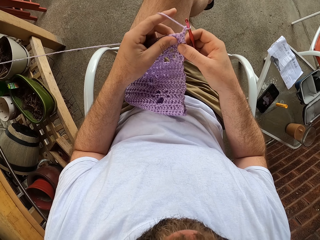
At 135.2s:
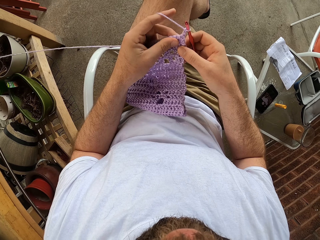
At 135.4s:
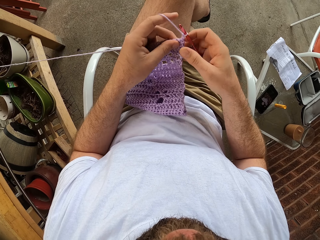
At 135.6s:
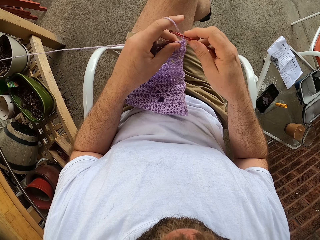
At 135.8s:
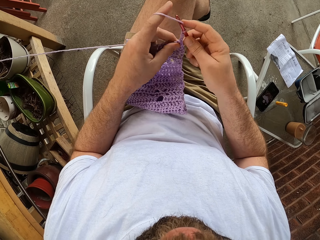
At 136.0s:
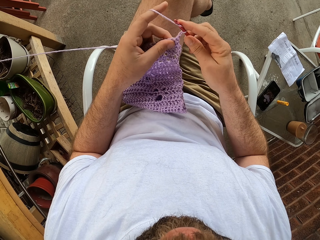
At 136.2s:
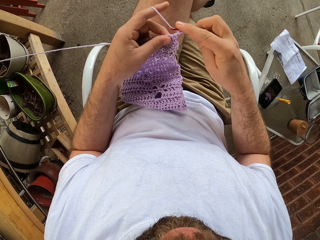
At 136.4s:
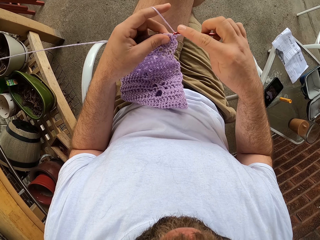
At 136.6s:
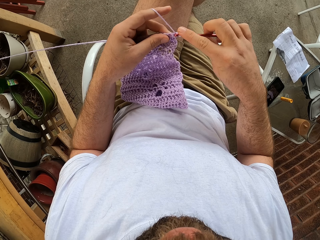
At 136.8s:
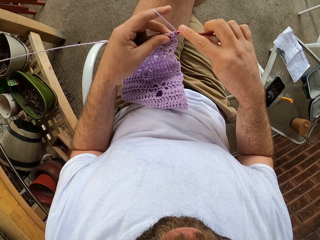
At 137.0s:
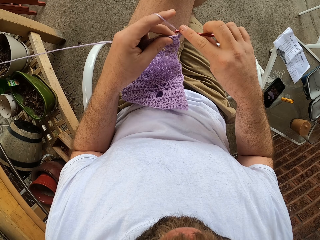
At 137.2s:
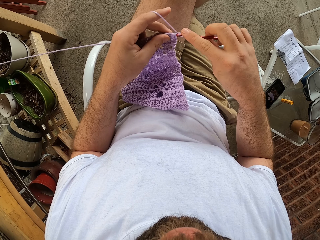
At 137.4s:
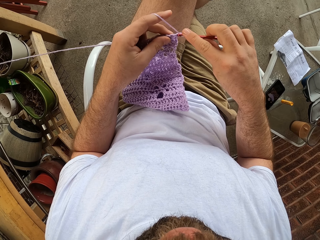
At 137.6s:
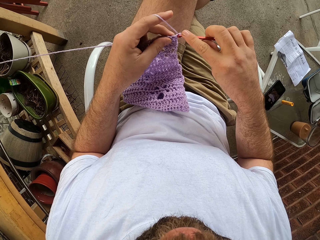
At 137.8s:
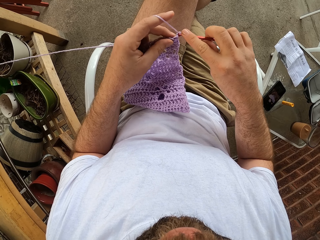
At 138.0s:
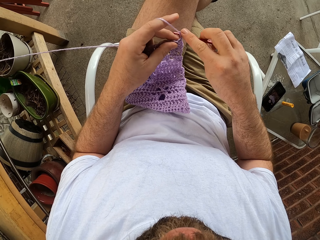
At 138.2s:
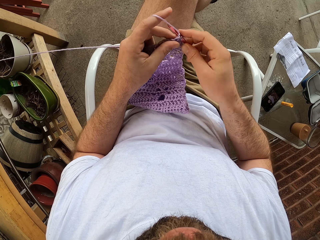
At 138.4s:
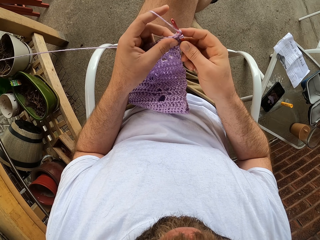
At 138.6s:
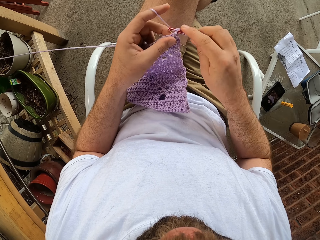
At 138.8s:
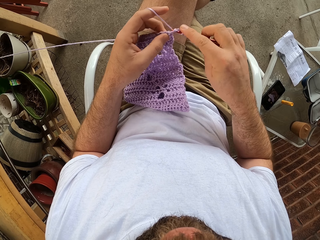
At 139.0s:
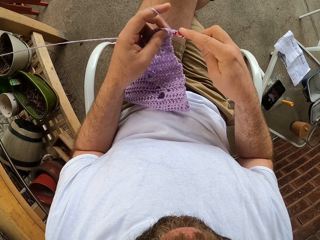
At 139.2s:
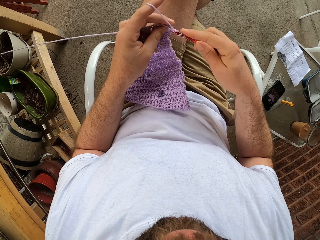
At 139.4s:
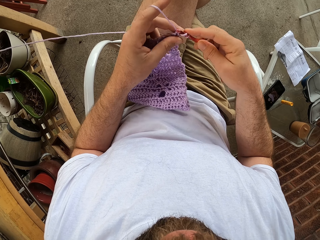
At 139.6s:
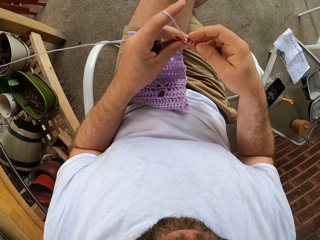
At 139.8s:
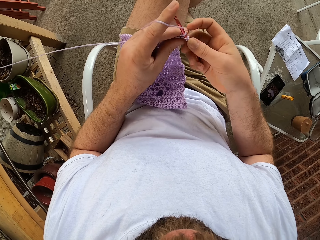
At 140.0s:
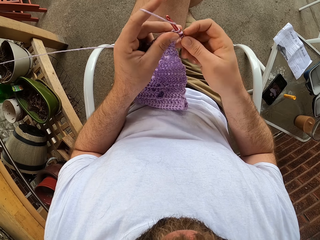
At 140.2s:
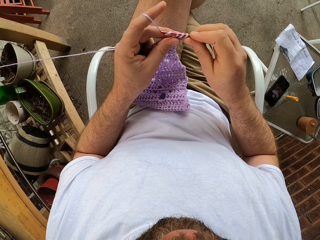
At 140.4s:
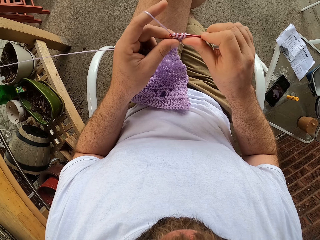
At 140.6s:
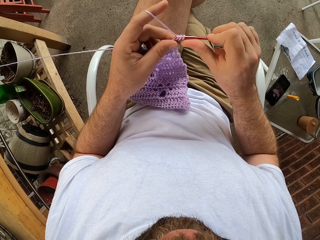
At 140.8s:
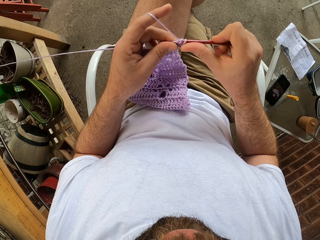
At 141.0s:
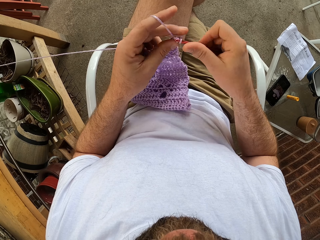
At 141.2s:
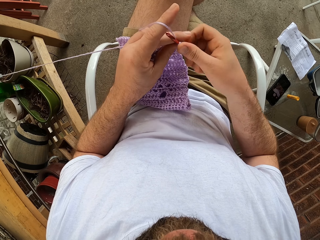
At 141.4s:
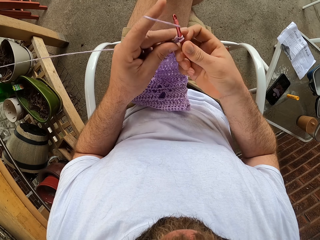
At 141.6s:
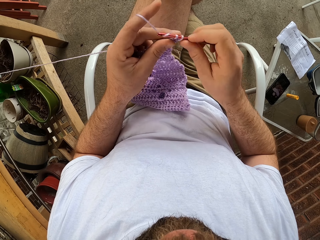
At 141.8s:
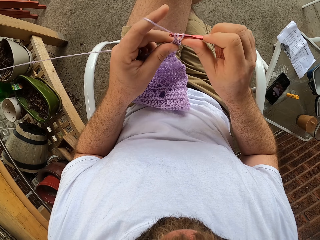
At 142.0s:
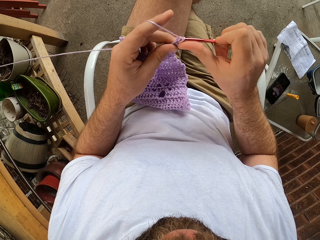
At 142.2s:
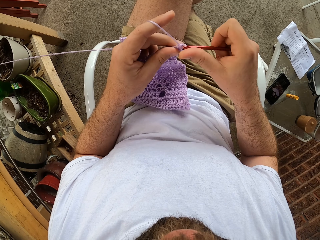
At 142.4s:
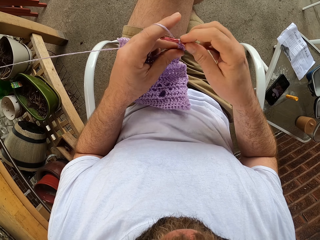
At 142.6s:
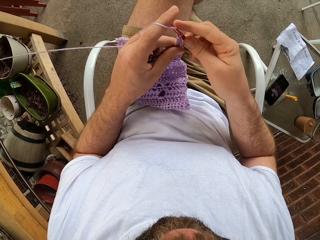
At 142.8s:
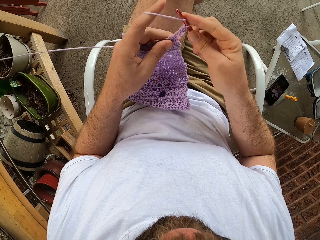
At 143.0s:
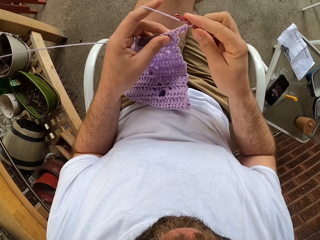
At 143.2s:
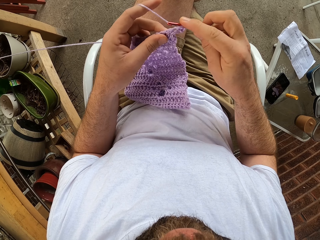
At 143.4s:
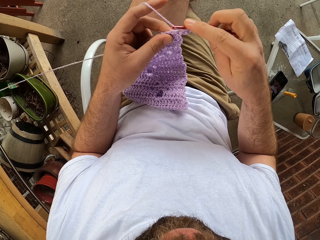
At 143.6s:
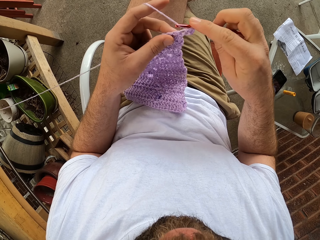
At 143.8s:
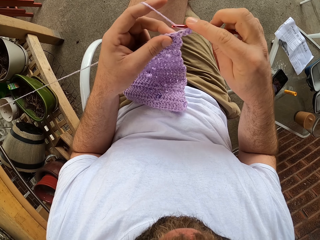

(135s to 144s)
The camera wearer knits.

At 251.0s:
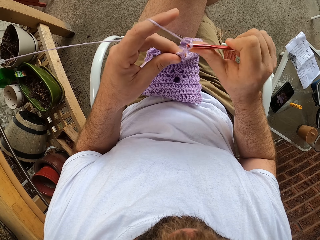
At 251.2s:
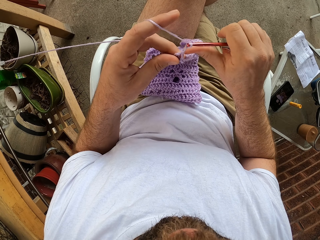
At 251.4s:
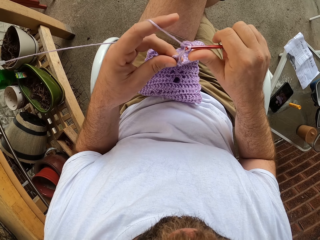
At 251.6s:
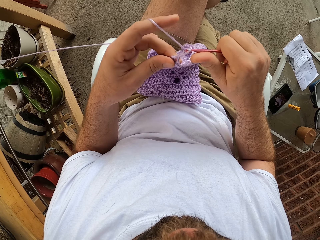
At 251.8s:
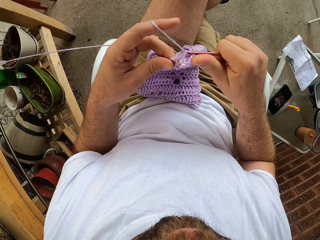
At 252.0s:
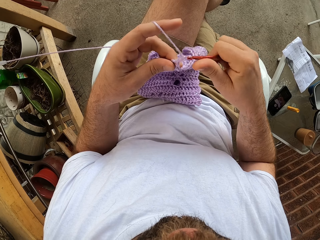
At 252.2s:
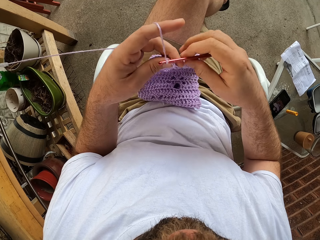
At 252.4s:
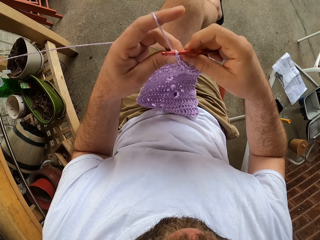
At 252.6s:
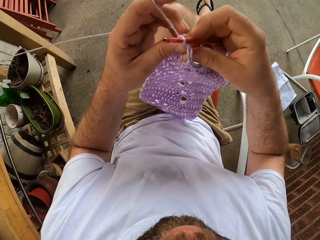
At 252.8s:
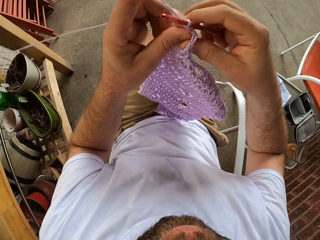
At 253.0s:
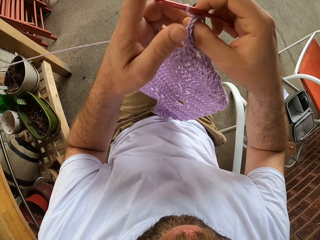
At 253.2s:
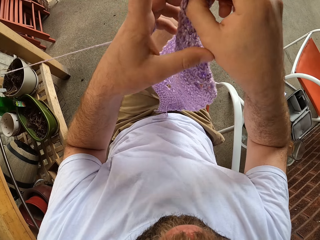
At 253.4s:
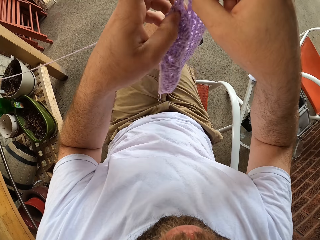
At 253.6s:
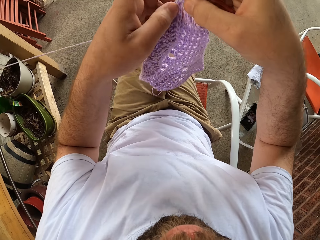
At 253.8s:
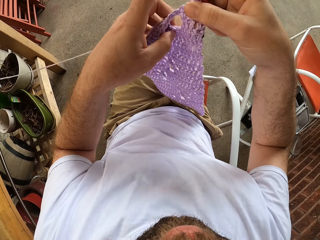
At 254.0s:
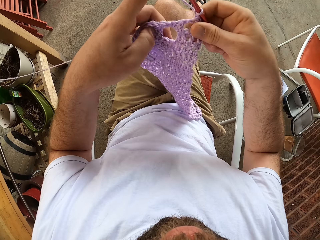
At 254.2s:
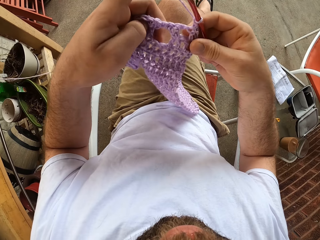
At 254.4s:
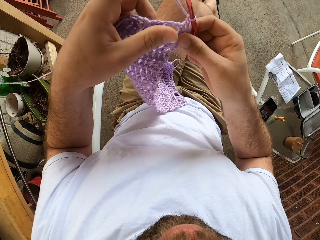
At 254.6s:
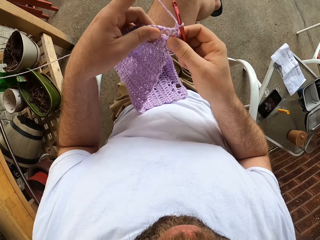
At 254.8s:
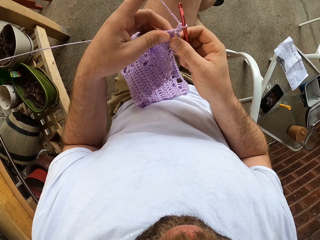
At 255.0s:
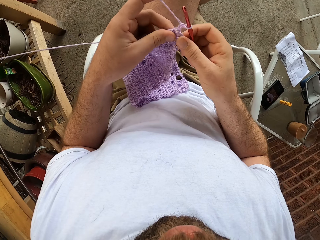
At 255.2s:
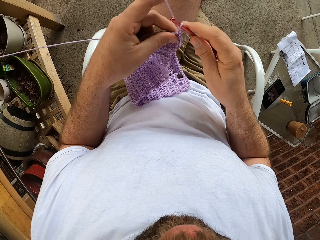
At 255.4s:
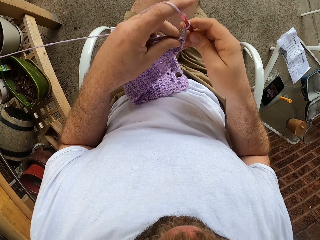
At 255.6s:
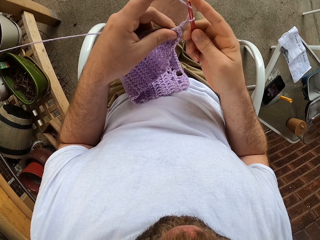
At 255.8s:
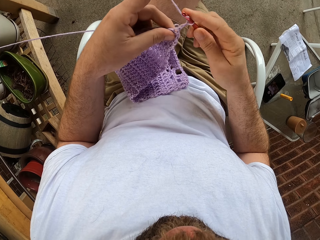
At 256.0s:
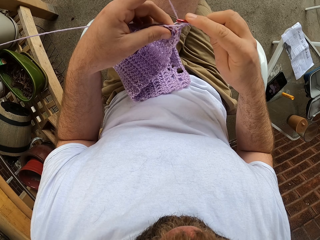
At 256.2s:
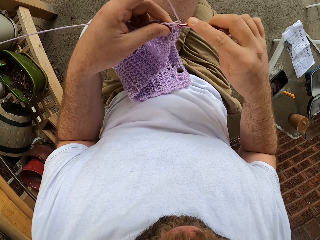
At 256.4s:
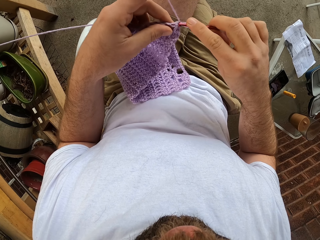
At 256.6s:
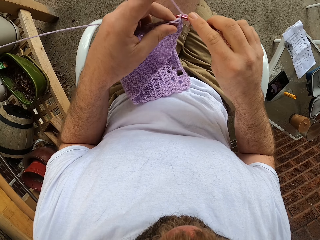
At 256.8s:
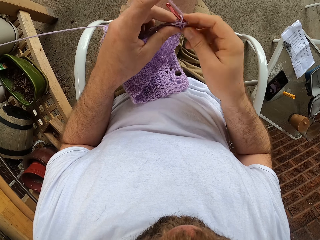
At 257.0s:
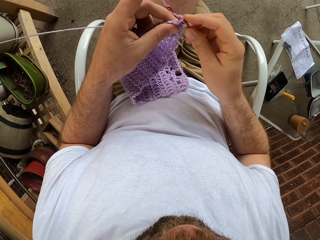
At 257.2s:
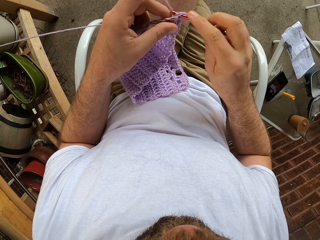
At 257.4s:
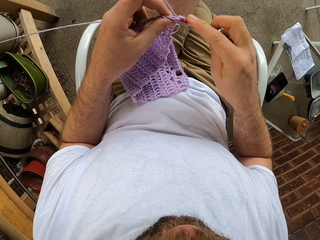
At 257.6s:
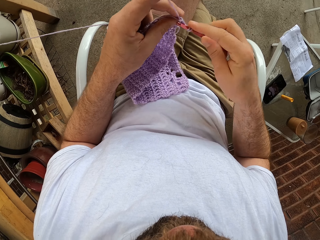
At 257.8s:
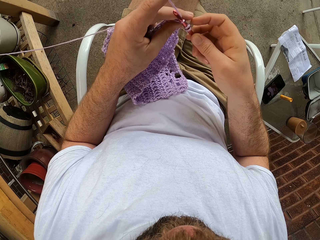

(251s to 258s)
The camera wearer raises the knitted piece with both hands. They turn the knitted piece around. They knit.

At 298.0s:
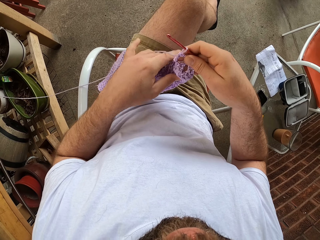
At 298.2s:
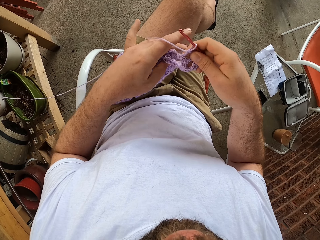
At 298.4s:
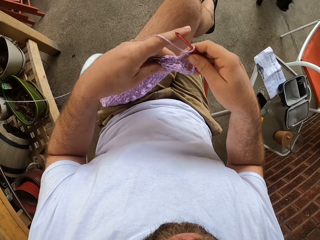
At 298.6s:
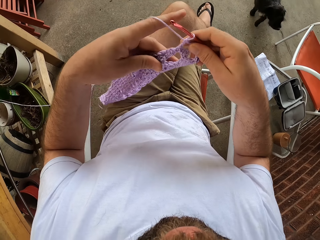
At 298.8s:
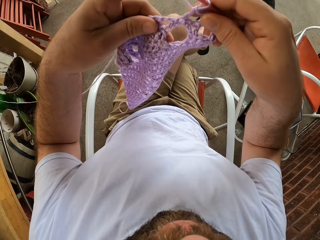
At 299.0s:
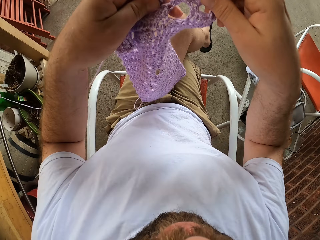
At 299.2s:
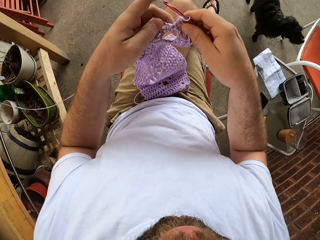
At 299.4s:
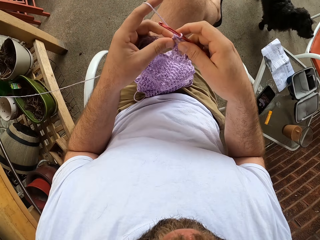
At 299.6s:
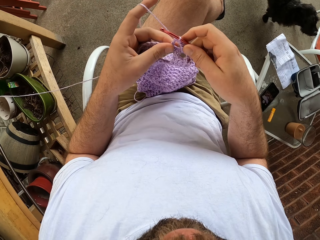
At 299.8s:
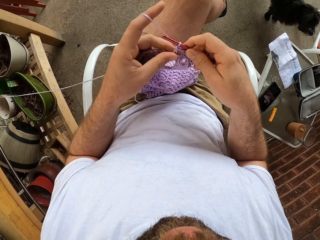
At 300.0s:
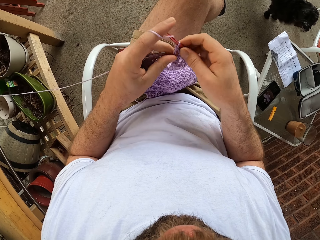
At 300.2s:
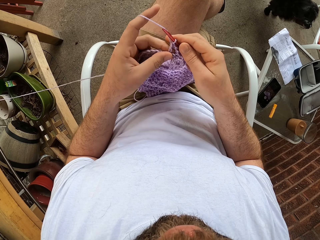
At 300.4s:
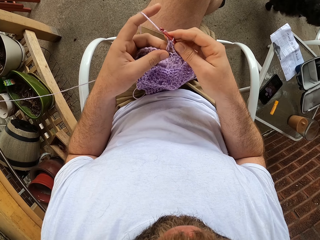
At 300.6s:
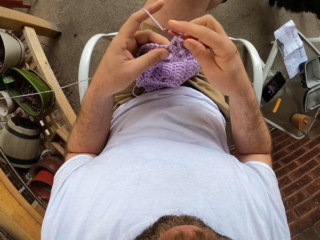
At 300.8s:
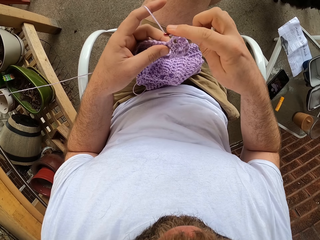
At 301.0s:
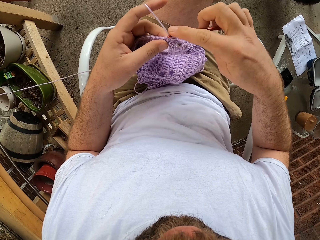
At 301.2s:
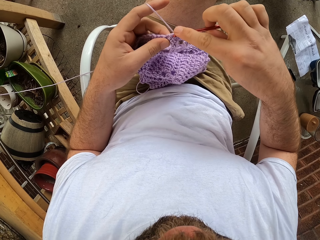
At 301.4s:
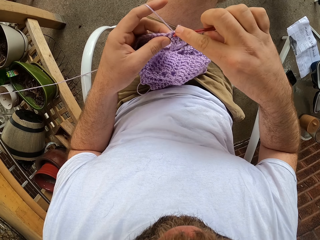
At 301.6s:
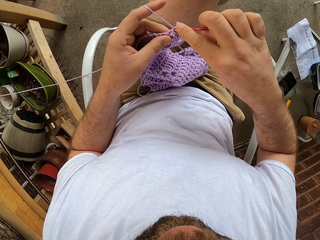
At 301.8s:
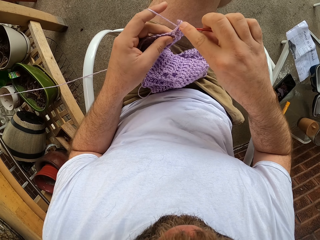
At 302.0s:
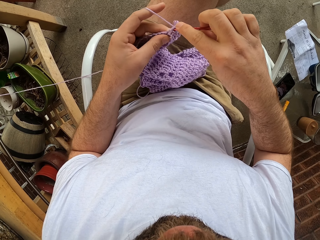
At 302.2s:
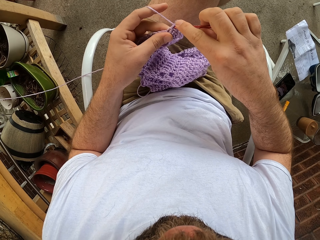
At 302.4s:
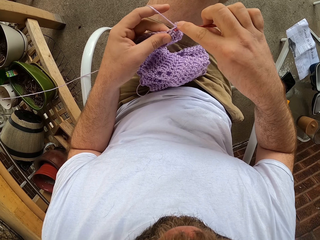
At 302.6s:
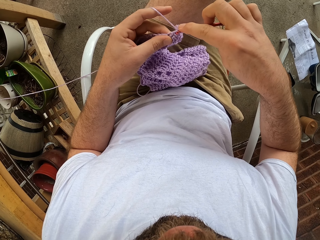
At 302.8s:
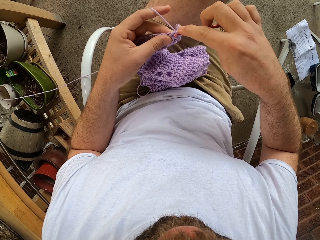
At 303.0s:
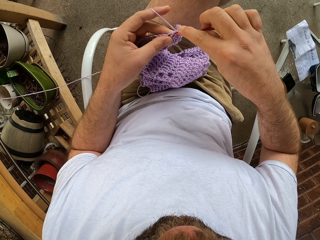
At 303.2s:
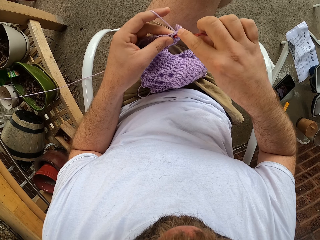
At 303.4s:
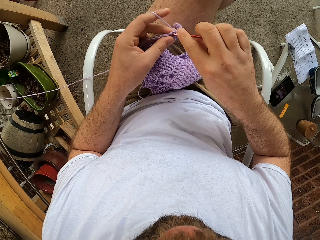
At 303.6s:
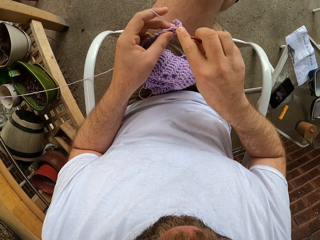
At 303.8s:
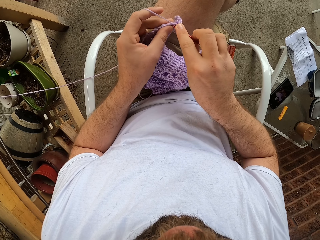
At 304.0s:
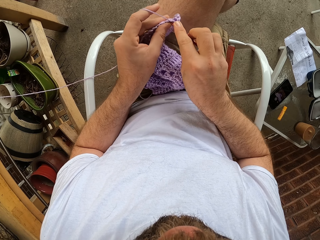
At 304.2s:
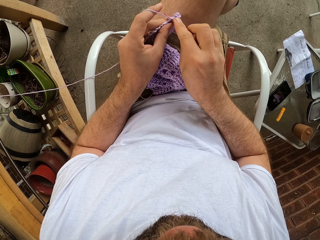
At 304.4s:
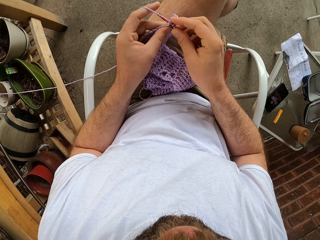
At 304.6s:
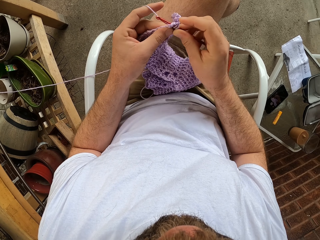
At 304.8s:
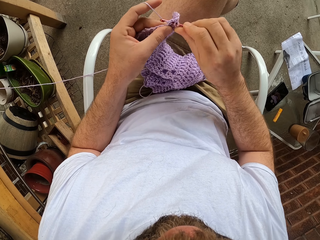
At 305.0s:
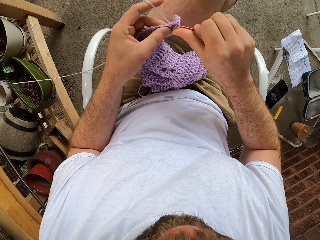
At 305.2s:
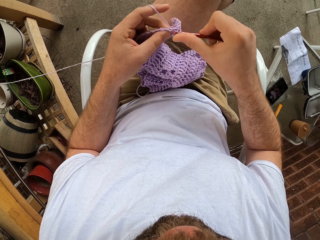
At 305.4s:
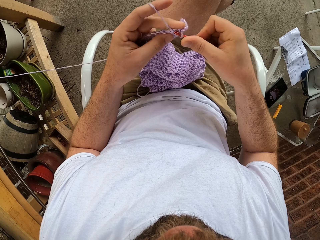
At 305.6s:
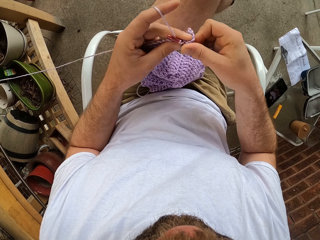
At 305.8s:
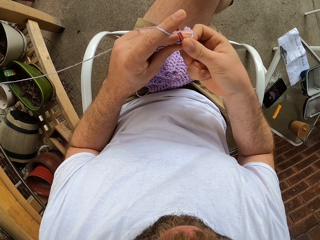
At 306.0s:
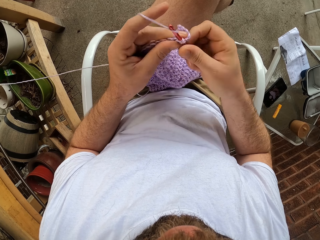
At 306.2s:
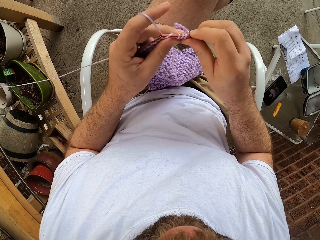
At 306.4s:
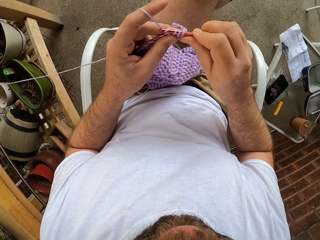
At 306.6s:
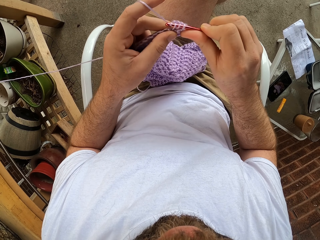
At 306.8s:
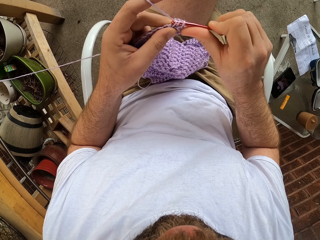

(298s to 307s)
The camera wearer raises the knitted piece with both hands. They straighten the fabric. They knit the fabric.
